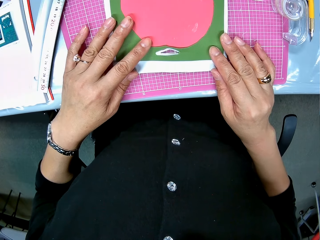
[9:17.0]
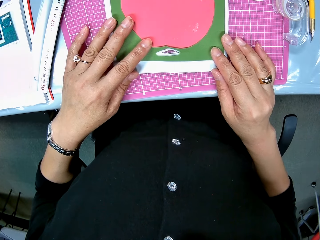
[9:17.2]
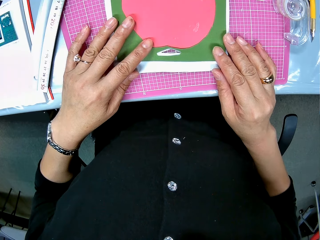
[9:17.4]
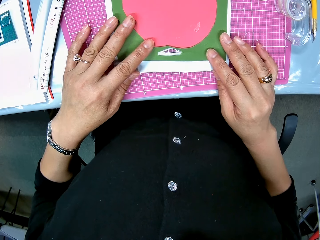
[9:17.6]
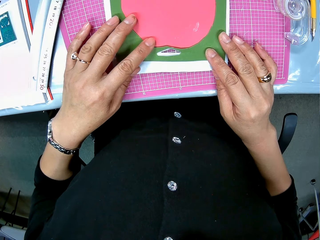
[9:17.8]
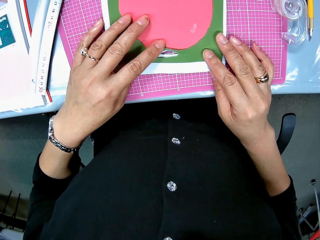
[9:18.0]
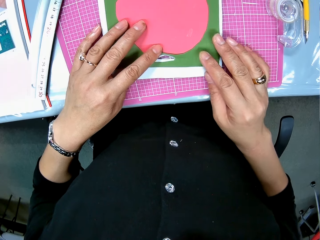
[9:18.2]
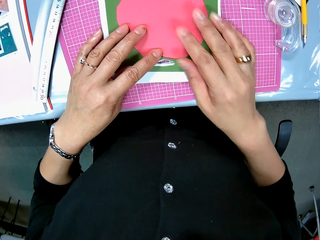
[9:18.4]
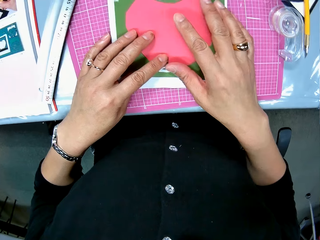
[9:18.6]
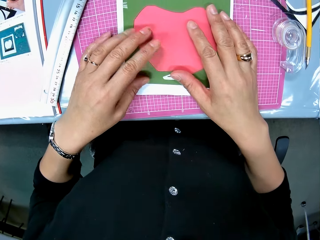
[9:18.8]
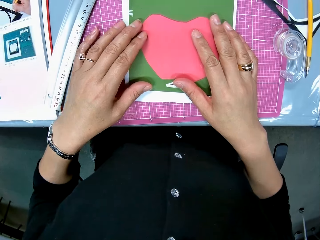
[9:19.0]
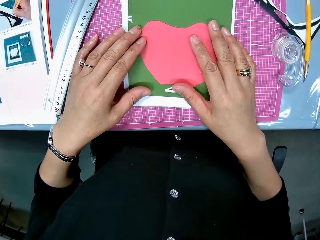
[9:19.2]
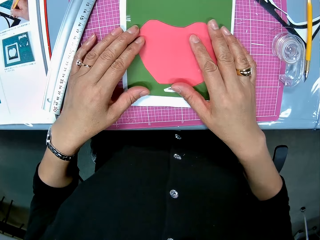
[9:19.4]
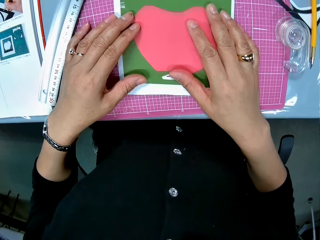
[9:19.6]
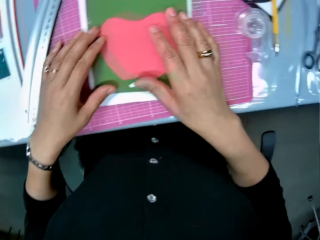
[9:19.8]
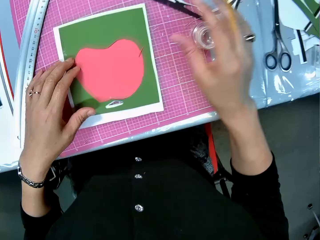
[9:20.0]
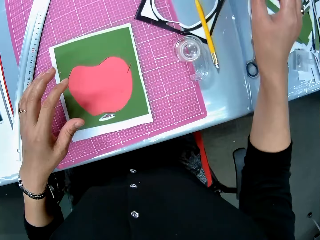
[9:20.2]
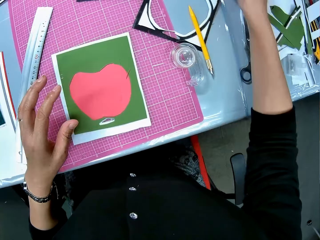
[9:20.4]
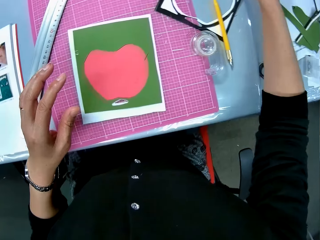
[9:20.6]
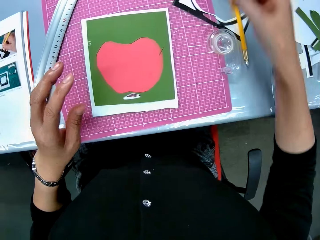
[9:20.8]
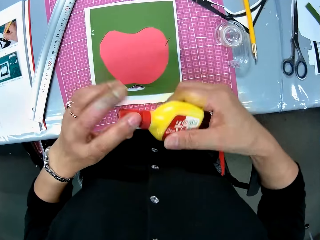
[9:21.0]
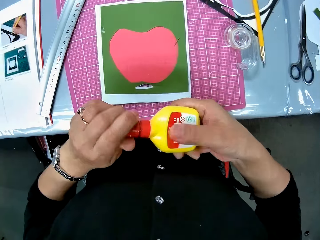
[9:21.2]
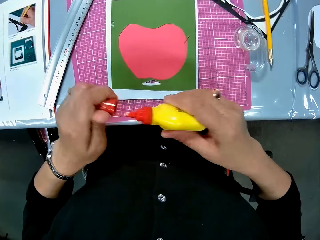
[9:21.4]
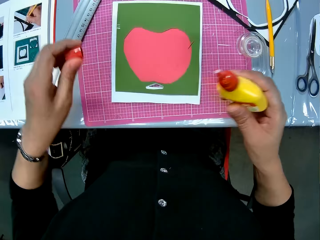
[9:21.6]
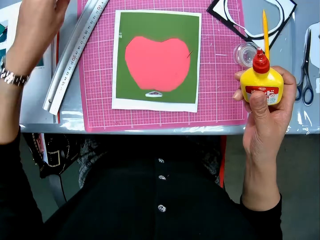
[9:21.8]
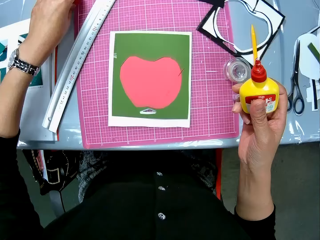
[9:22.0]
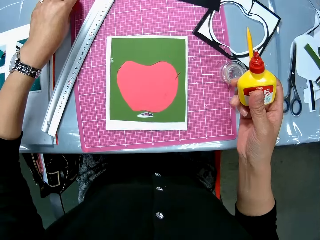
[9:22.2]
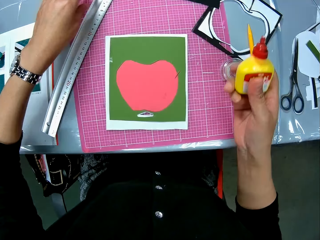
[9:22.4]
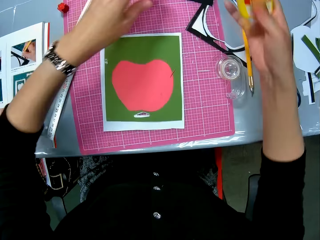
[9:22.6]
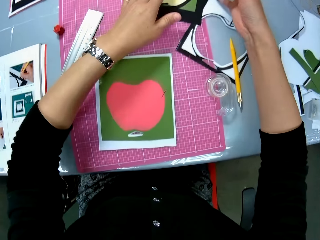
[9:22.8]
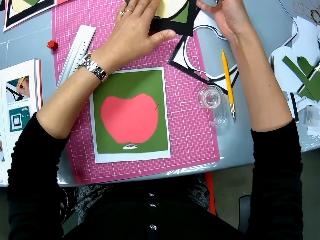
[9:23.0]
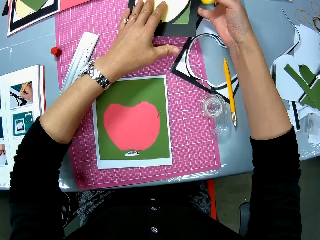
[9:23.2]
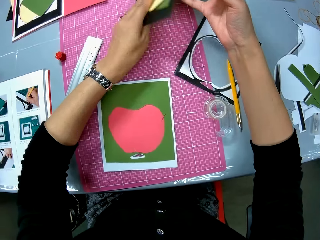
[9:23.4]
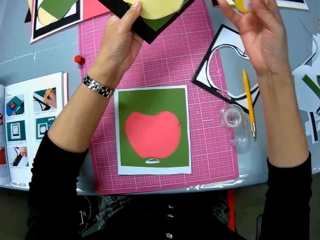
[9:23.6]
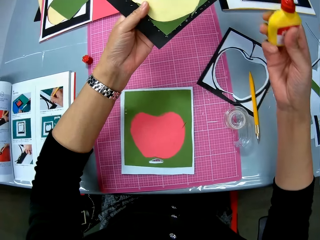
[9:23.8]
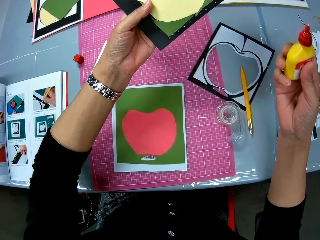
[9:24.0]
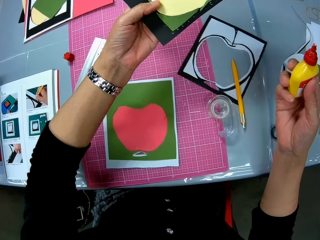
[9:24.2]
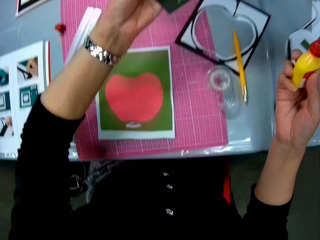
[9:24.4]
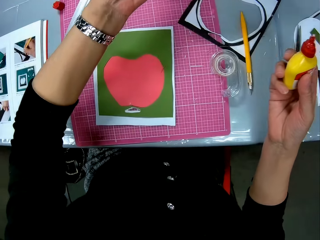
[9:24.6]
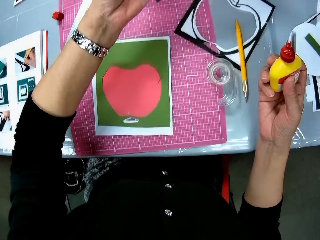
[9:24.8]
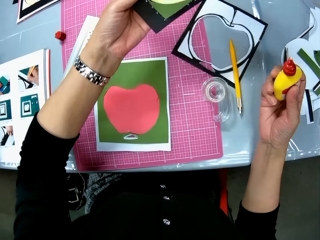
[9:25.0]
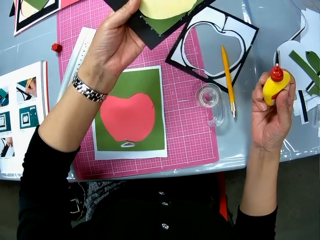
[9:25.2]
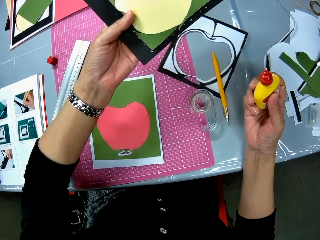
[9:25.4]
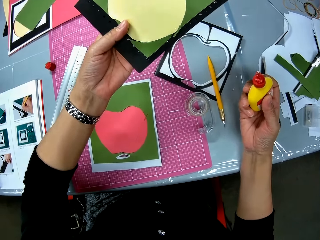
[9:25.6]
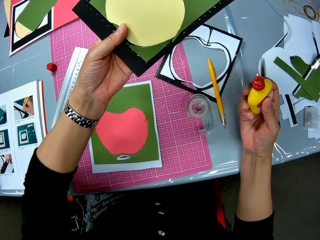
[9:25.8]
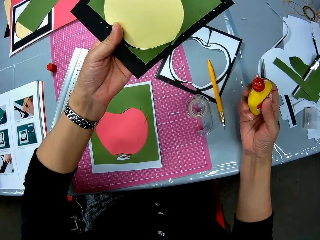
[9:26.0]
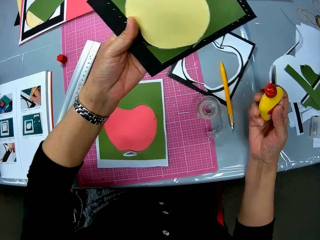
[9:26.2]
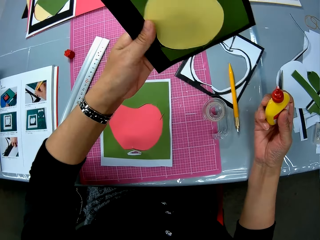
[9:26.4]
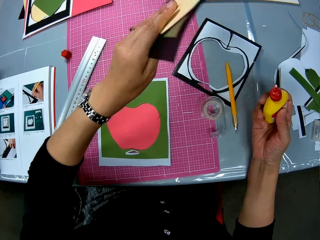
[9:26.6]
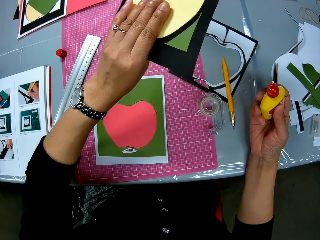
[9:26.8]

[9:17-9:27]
The camera wearer picks a glue from the table. She opens the glue cover with her left hand. She drops the glue cover on the pink sheet. She picks the other art paper on the pink sheet with both hands.

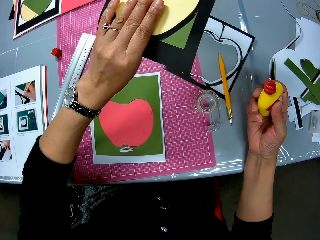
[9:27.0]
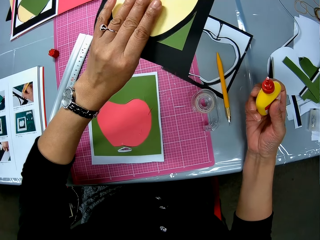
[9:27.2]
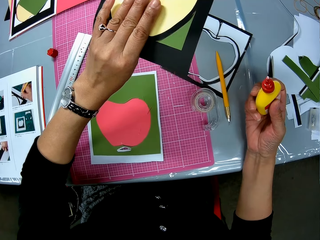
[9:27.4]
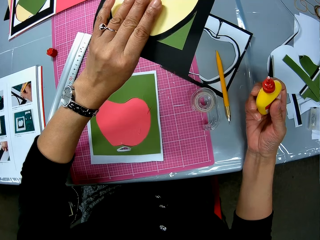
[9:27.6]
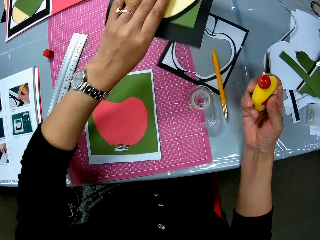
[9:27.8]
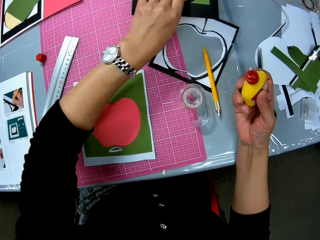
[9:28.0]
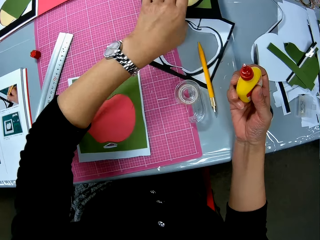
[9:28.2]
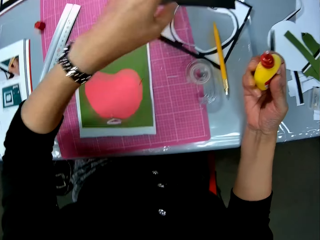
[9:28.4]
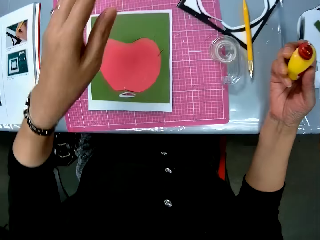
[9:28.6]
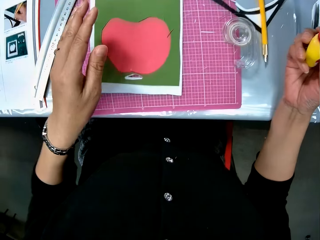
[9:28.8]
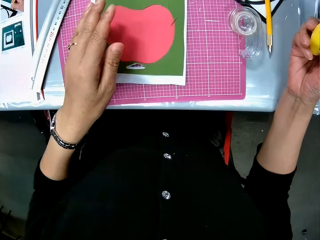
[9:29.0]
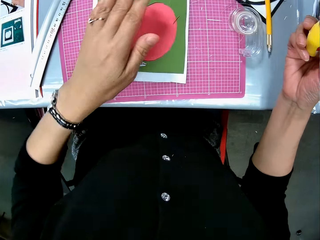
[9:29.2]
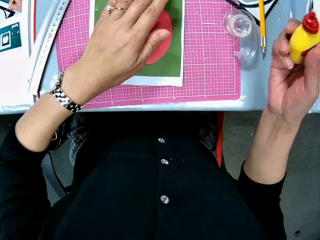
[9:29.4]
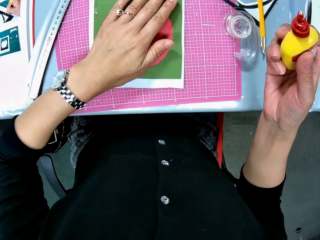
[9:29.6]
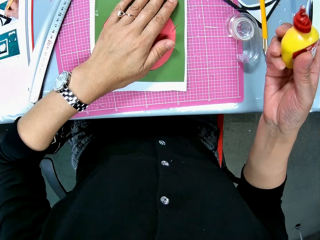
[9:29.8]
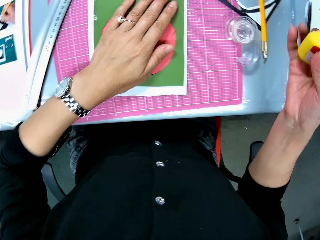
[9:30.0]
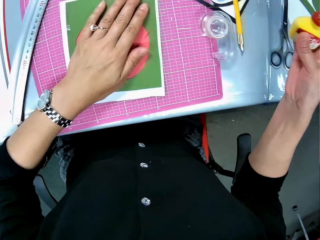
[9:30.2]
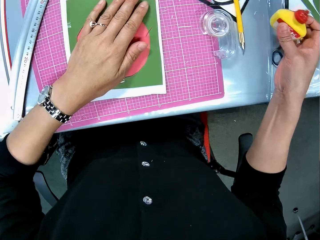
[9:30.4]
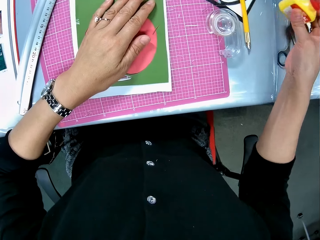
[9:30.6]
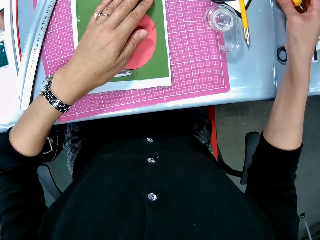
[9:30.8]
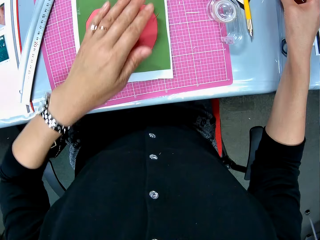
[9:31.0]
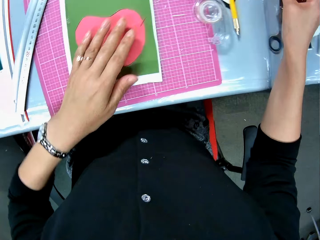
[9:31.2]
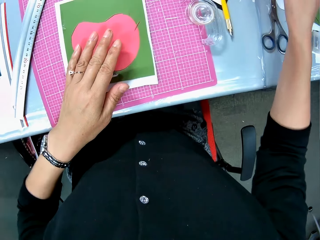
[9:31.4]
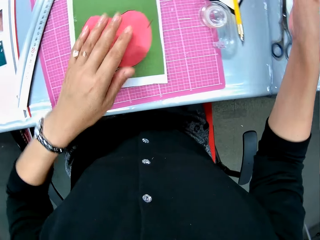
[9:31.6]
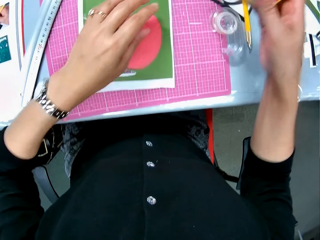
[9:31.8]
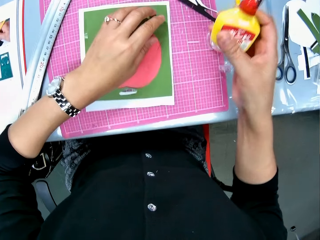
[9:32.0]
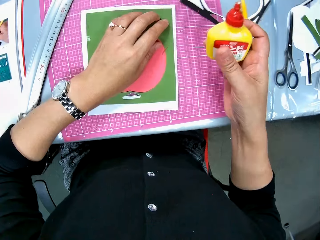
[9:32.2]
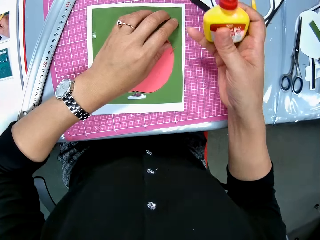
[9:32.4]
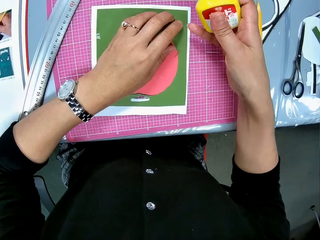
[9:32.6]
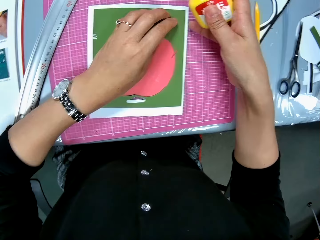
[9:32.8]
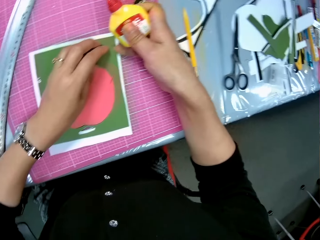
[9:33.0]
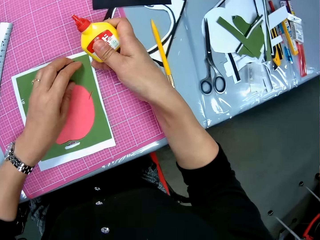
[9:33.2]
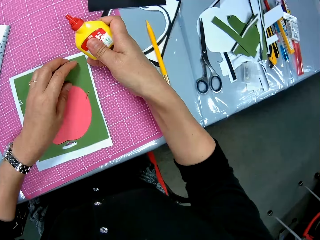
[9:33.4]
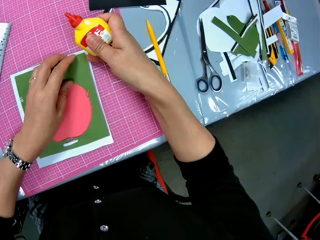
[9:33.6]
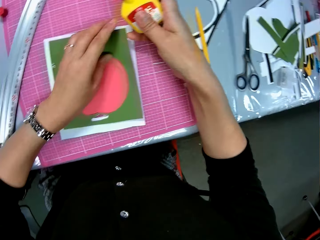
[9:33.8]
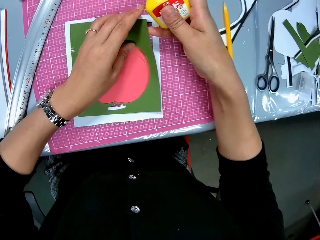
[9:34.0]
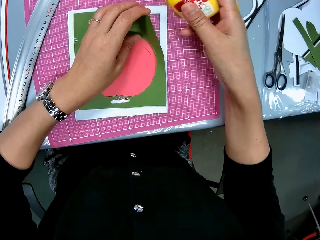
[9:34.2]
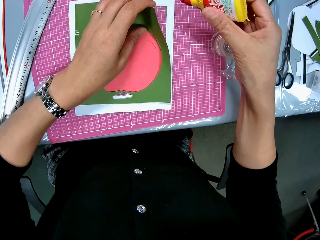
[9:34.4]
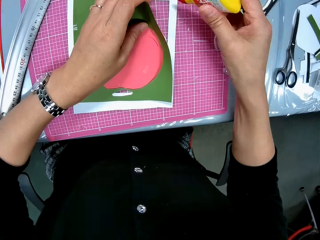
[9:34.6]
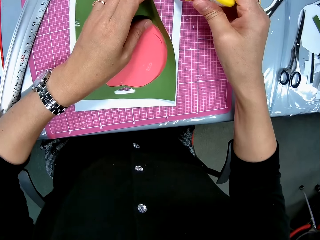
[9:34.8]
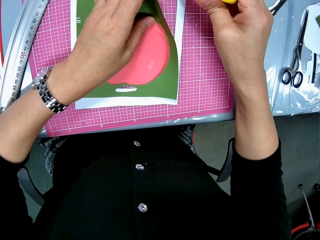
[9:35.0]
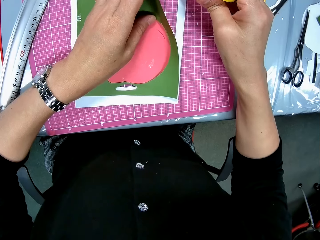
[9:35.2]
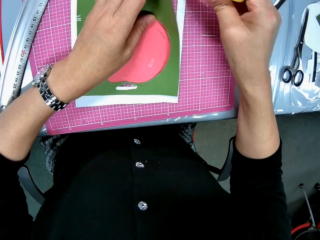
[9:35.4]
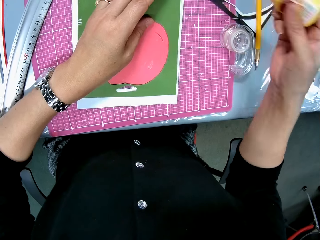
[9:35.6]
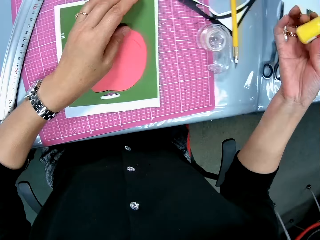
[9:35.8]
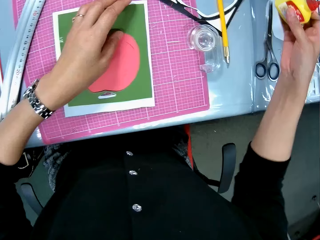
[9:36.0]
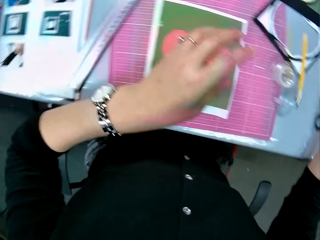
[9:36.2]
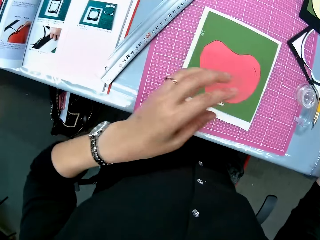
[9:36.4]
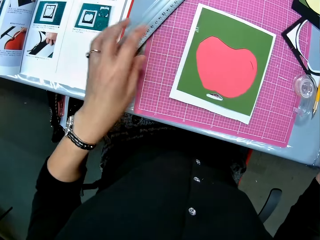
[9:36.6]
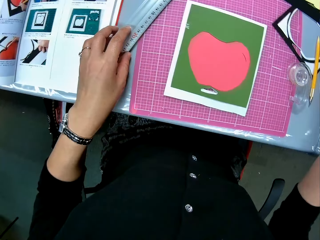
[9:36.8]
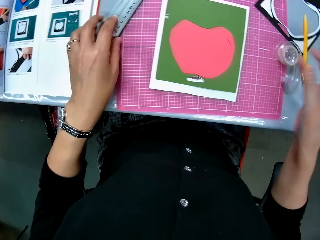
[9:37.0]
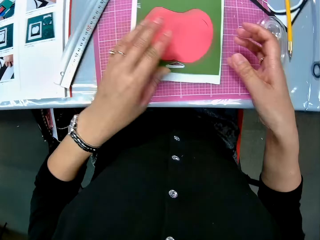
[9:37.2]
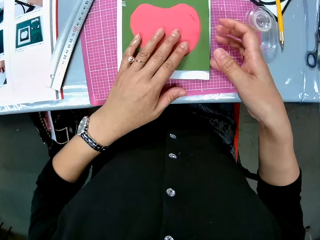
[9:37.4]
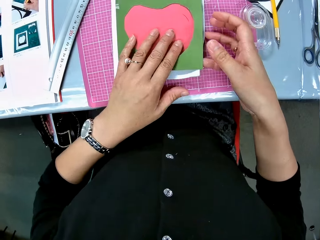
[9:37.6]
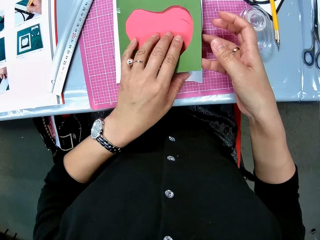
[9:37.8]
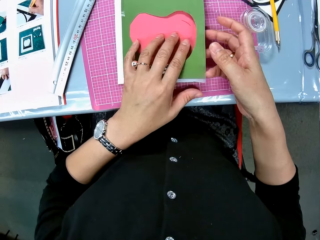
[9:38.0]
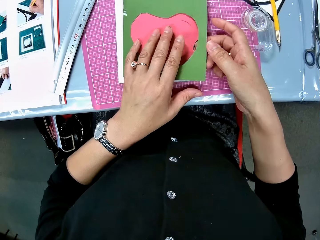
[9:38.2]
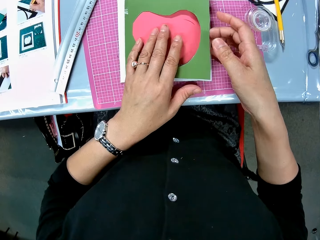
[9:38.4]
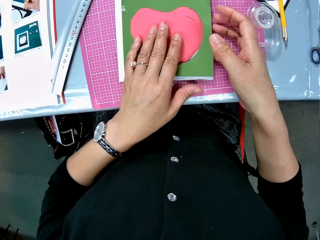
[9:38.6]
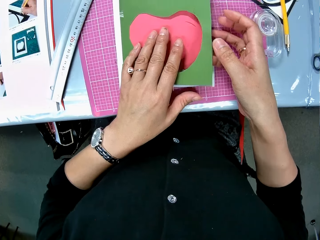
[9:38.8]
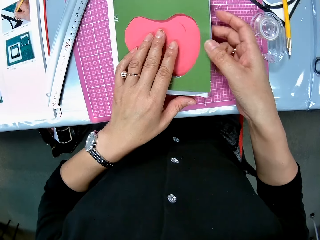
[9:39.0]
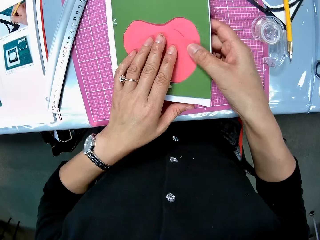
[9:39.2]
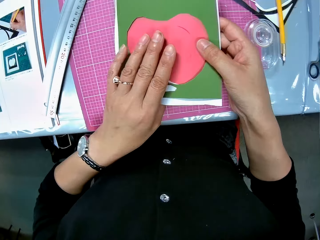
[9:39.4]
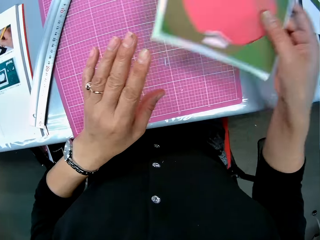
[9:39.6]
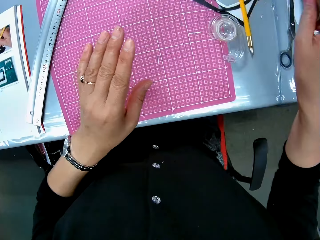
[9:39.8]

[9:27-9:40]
The camera wearer drops the art paper or crafting paper on the pink sheet with her left hand. She places her left hand on the green art paper. She puts the glue on the table, picks the glue from the table, and lifts the top right part of the green art paper with her left hand. She applies liquid from the glue on a white paper under the green art paper. She drops the glue on the table. She touches a ruler on the pink sheet with her left hand. She picks the art paper on the pink sheet with both hands. She opens the crafting paper.
